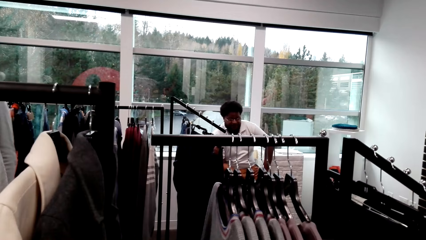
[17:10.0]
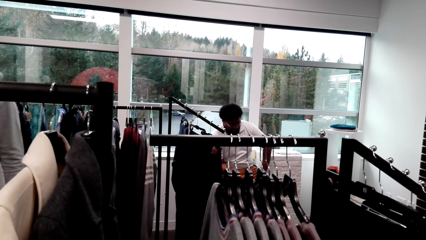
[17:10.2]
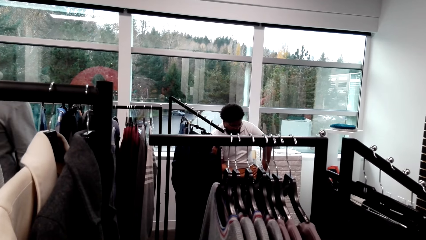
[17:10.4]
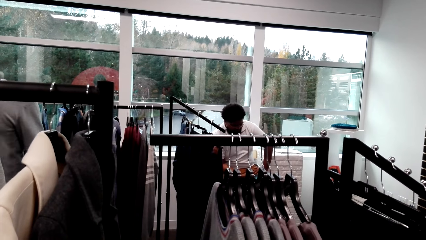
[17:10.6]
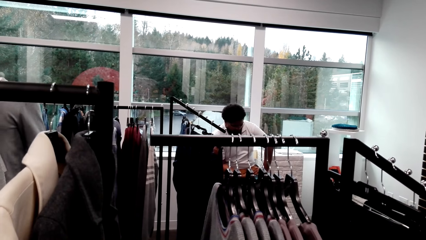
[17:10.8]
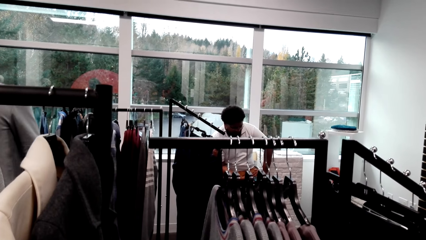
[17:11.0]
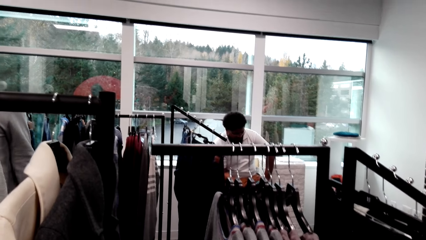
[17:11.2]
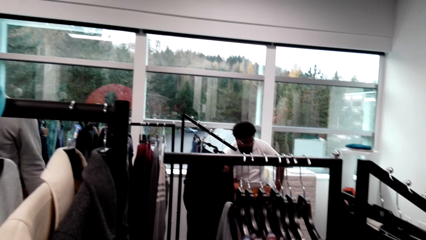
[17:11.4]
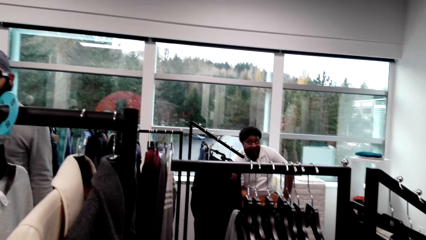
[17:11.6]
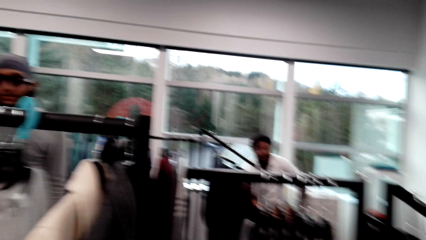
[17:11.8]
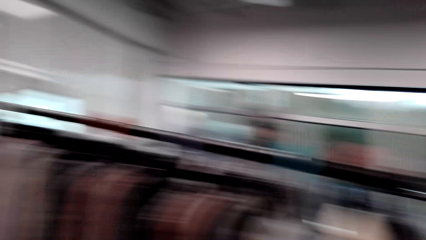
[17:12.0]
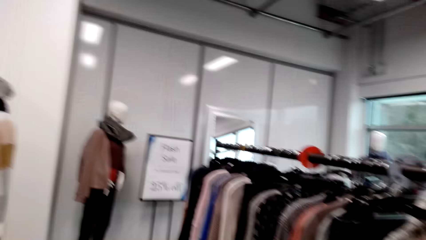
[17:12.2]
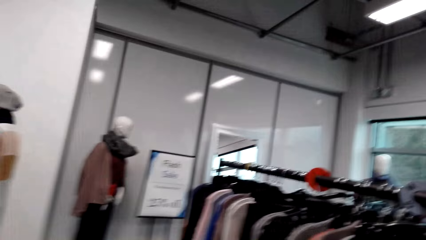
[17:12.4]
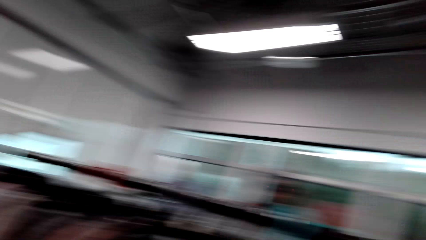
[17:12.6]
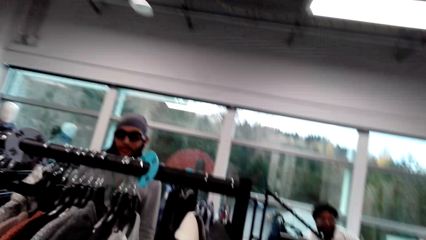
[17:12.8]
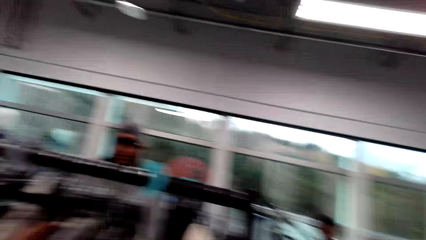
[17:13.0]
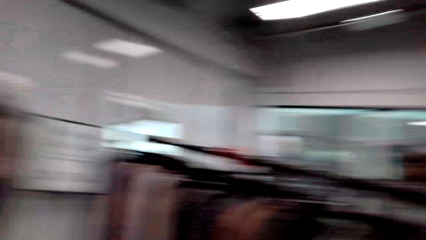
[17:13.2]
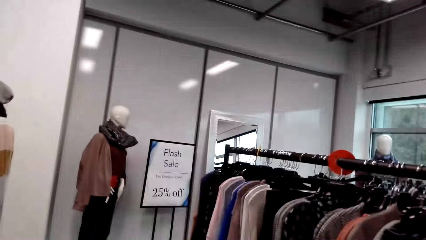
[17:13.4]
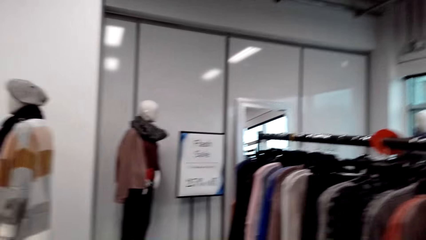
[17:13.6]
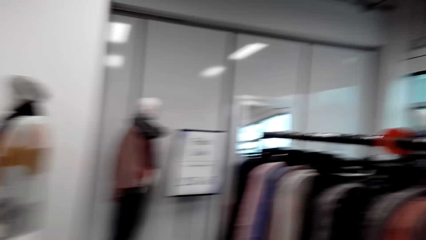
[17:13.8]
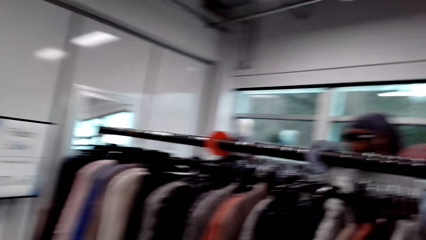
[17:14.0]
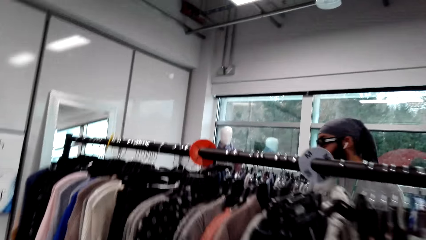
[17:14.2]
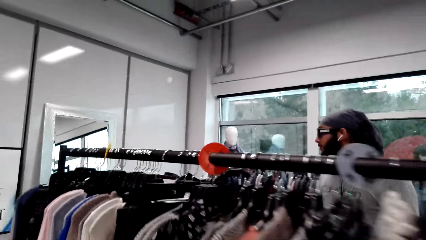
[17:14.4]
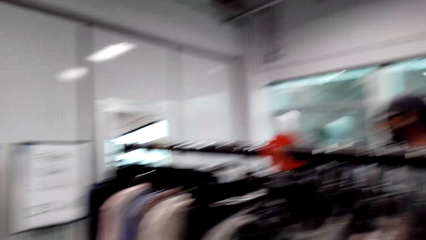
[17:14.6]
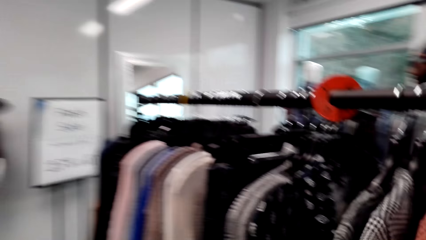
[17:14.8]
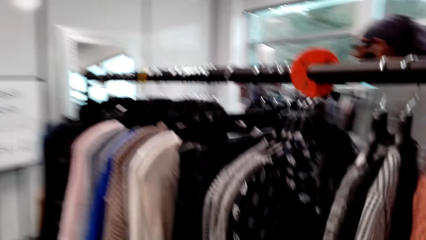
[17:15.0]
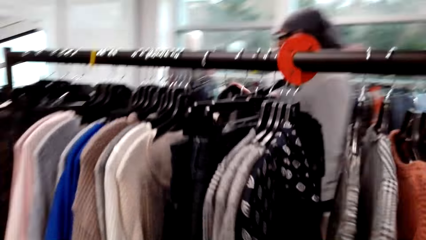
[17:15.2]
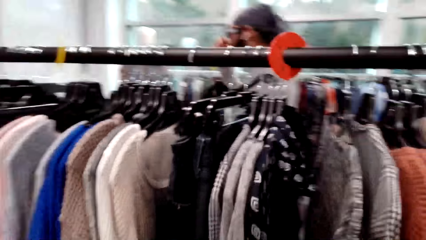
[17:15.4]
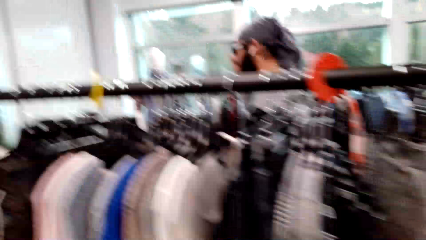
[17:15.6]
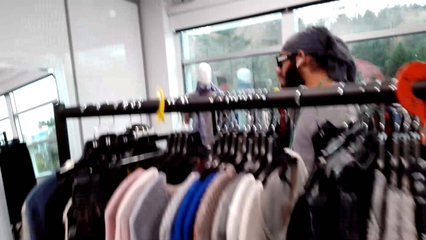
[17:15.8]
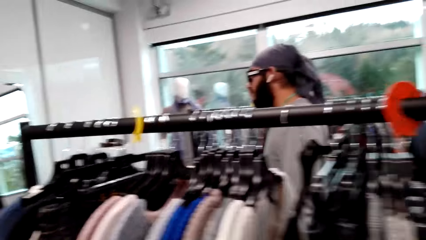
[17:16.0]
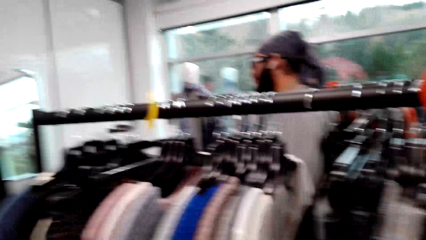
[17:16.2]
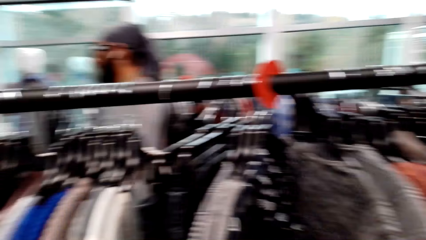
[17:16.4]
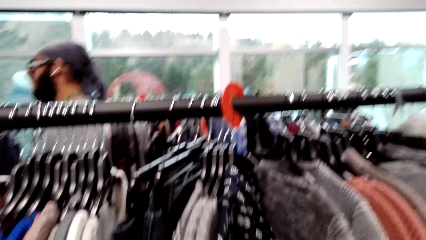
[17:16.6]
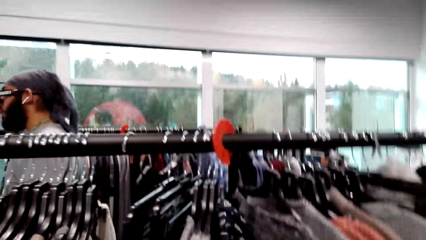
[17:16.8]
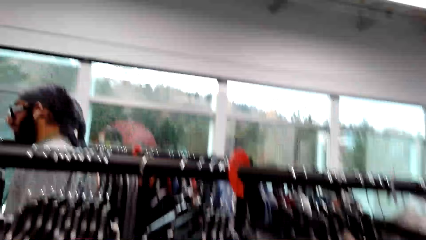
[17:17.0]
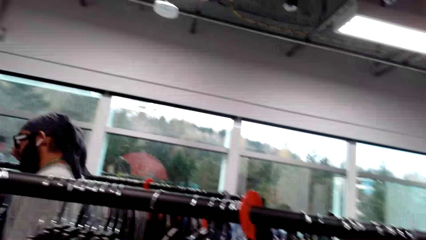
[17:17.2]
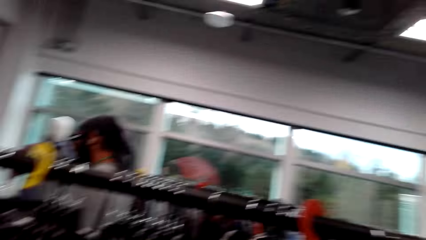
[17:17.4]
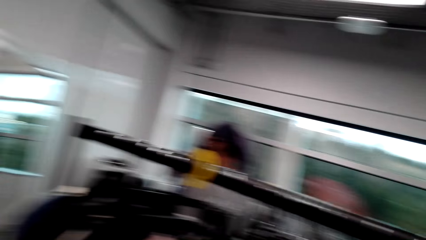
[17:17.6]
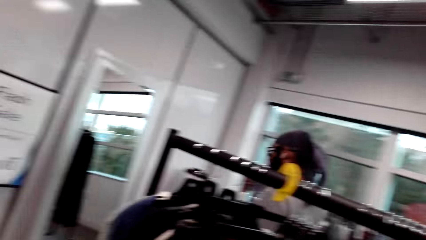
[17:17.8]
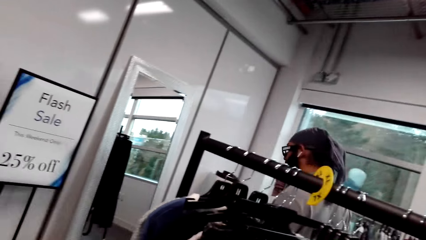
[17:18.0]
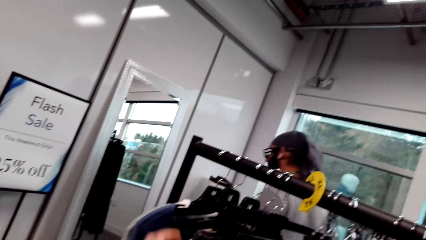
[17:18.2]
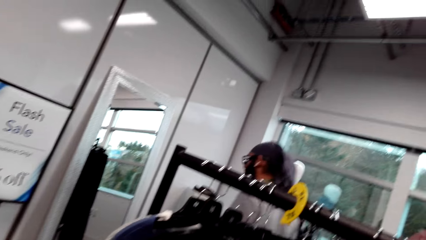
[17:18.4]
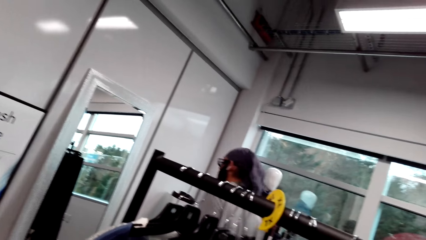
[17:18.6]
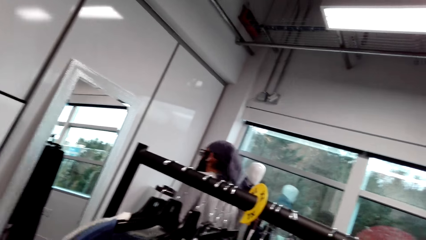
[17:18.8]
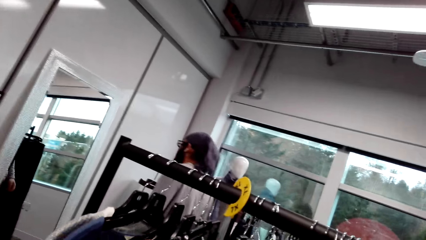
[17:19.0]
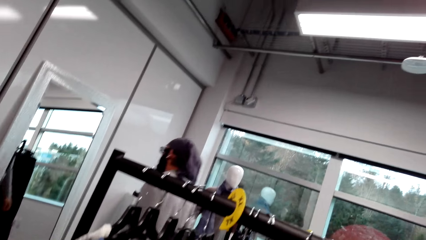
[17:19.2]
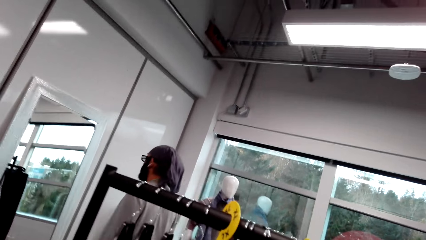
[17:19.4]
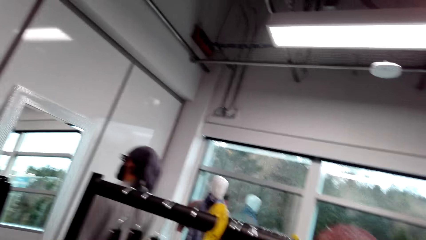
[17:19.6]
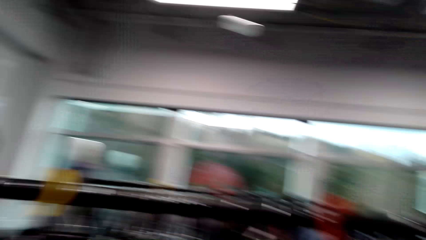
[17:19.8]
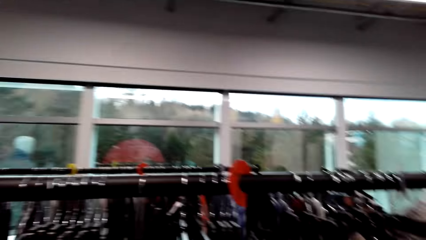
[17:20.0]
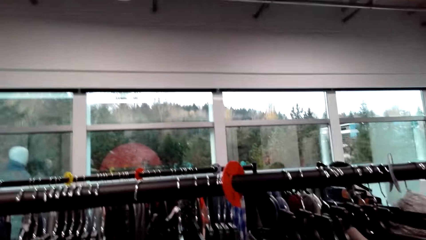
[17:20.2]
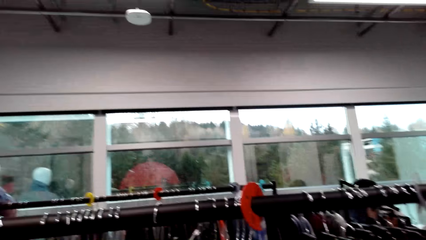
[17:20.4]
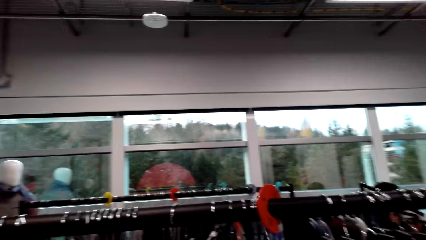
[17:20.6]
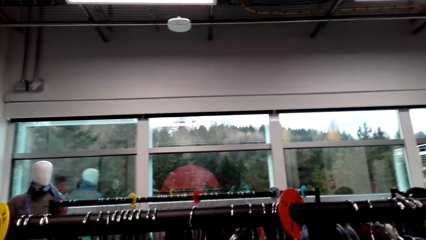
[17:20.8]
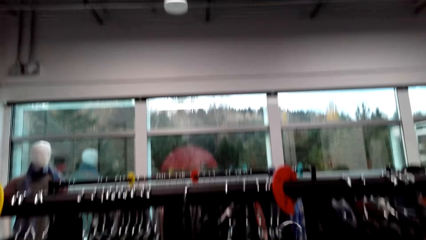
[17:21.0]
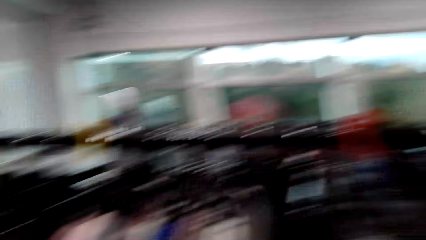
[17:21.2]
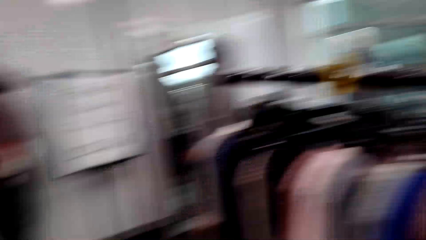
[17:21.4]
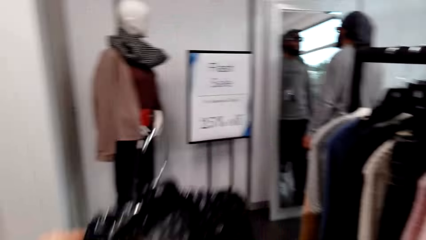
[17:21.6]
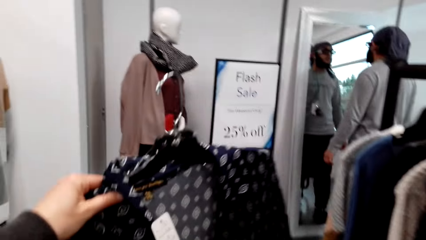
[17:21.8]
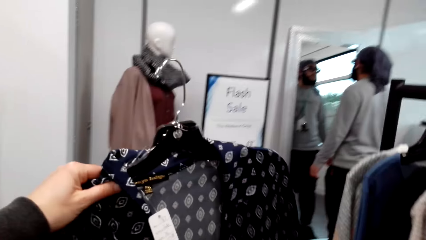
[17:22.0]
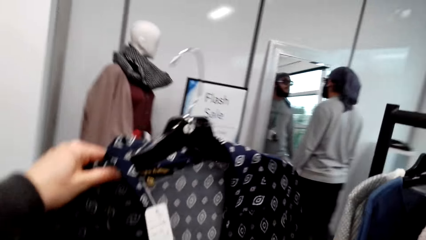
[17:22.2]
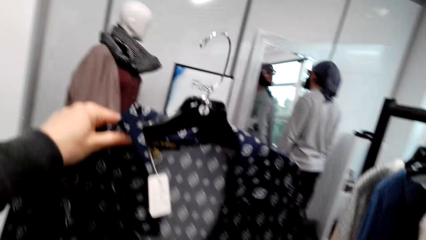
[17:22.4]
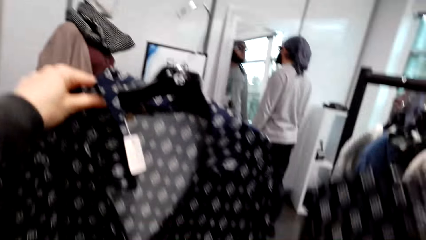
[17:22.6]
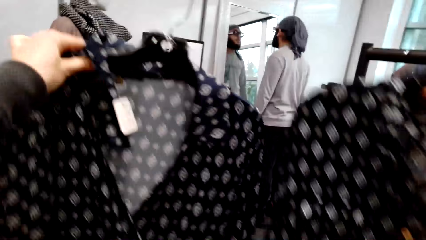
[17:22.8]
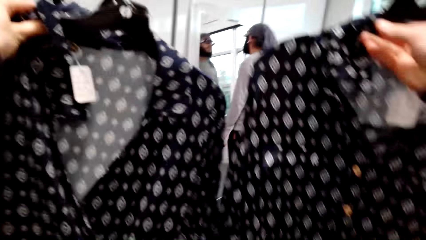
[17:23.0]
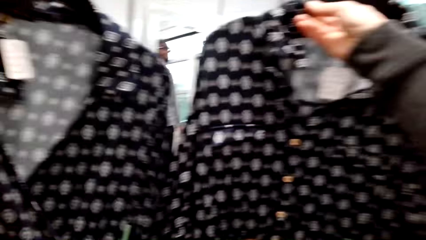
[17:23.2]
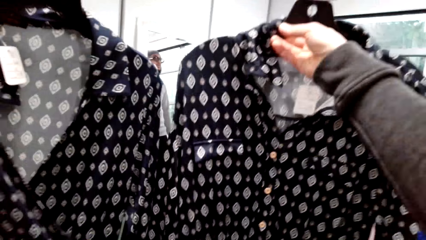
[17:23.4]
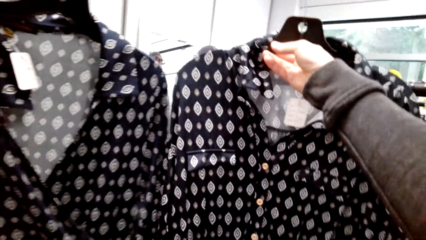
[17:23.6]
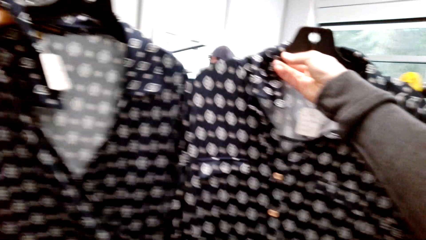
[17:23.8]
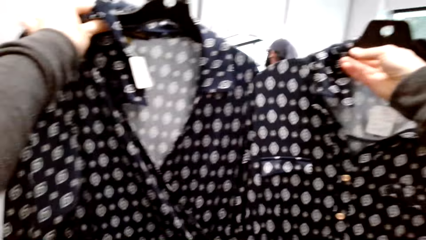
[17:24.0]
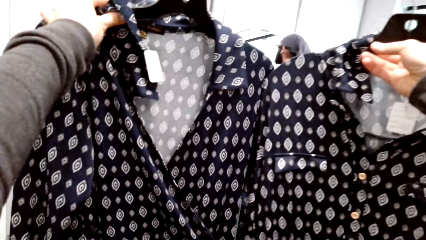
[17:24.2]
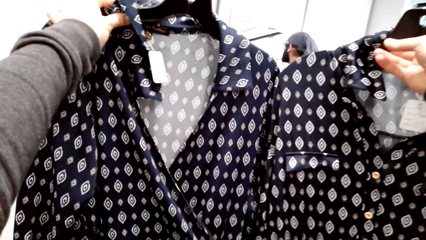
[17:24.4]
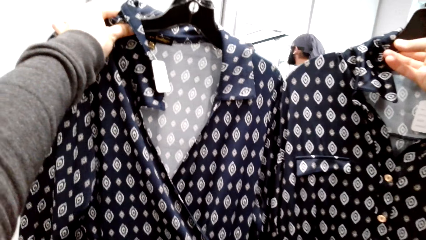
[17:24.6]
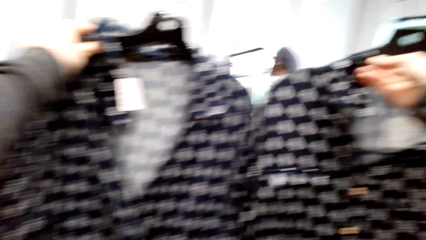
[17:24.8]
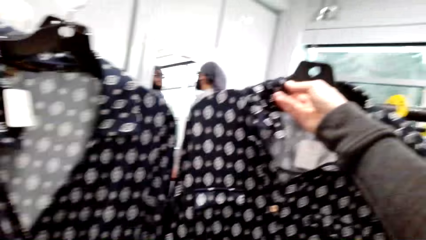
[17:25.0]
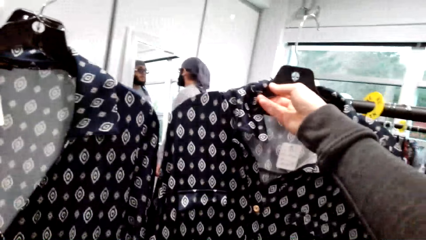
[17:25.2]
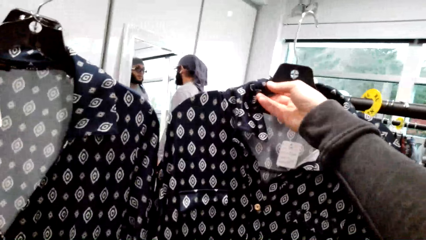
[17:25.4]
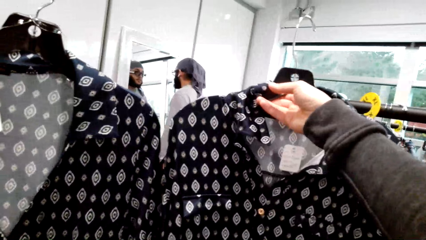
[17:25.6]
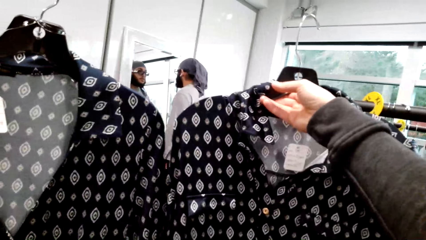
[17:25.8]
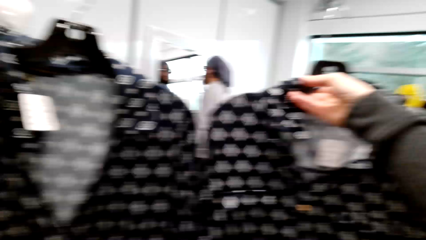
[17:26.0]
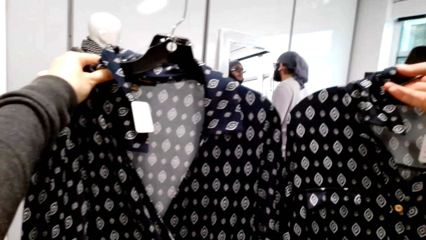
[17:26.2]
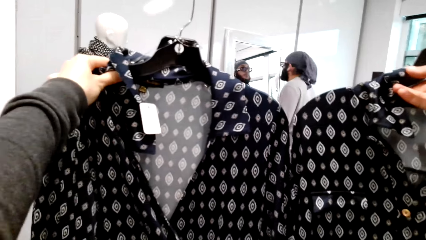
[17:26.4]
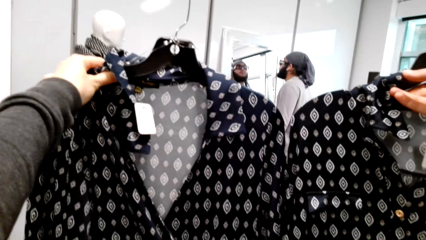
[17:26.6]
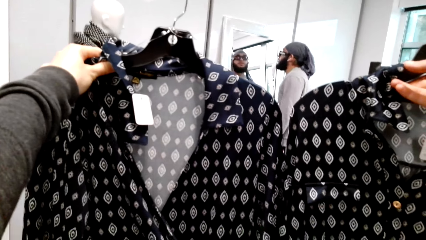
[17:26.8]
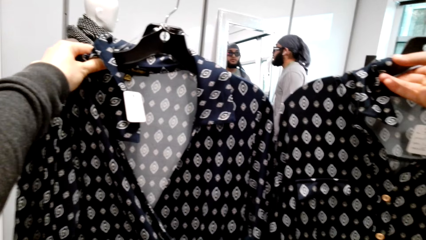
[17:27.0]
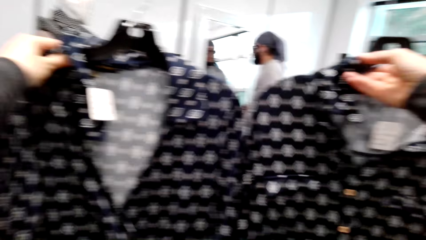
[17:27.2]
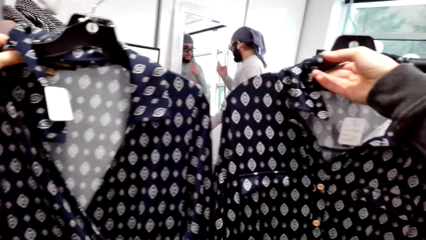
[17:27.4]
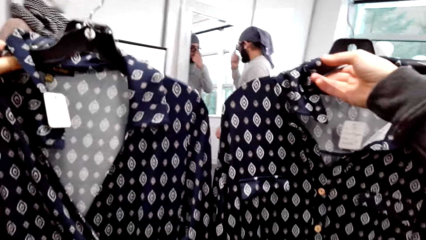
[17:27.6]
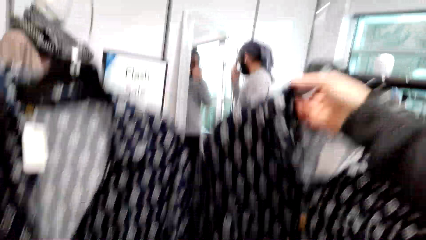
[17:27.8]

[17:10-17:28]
The camera wearer walks across the store. They look at the blouses.
